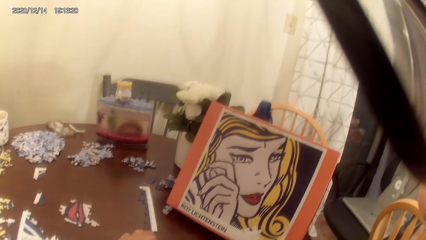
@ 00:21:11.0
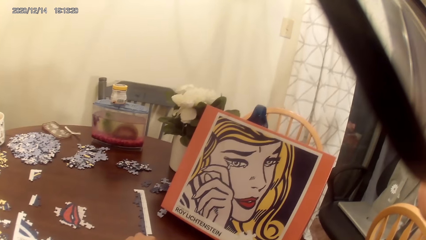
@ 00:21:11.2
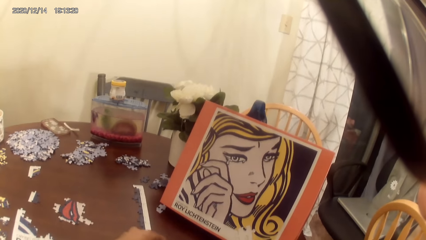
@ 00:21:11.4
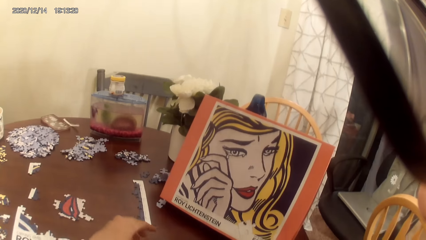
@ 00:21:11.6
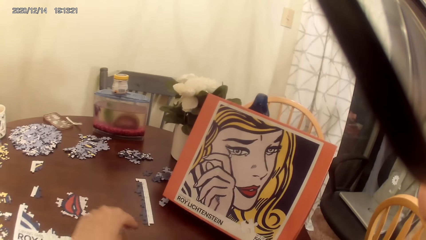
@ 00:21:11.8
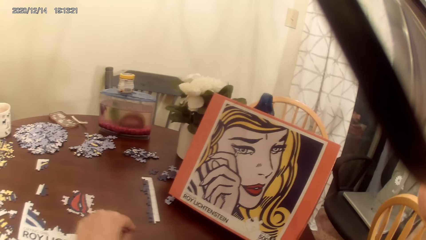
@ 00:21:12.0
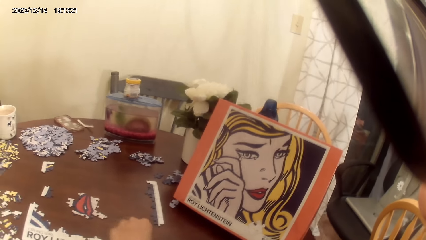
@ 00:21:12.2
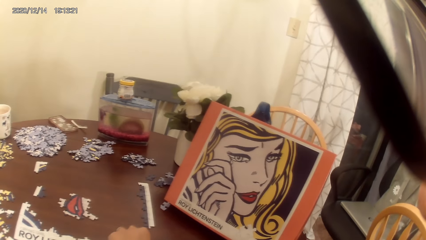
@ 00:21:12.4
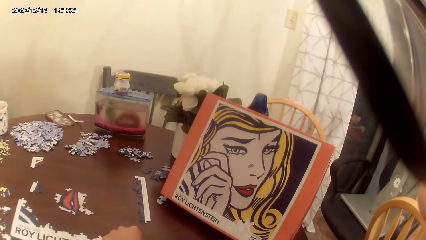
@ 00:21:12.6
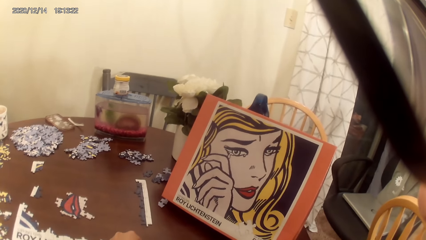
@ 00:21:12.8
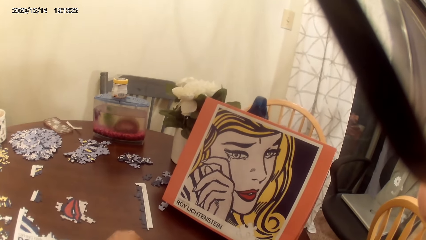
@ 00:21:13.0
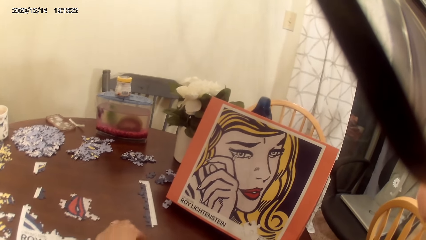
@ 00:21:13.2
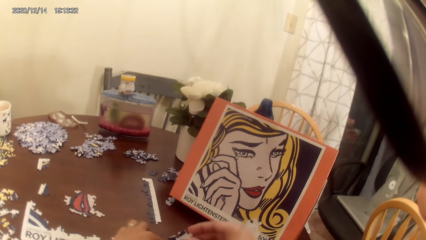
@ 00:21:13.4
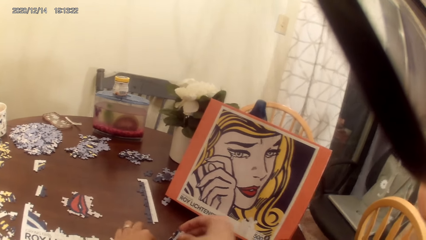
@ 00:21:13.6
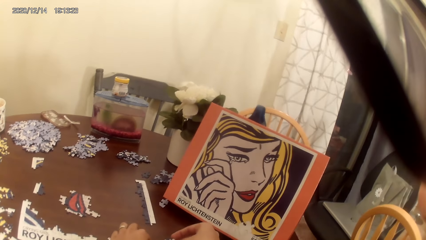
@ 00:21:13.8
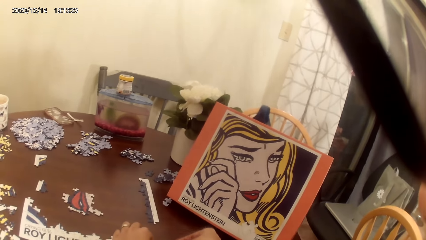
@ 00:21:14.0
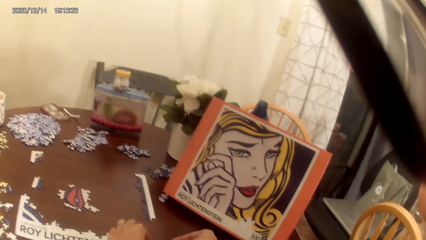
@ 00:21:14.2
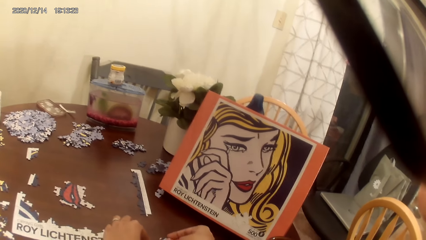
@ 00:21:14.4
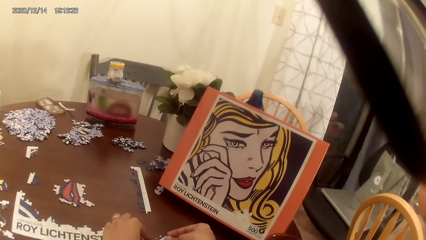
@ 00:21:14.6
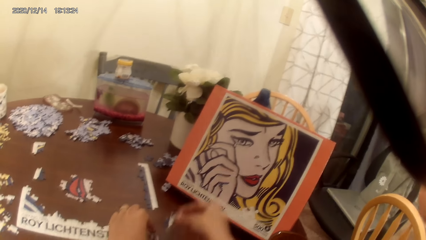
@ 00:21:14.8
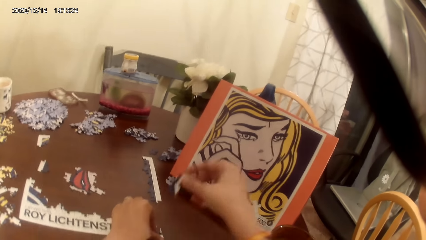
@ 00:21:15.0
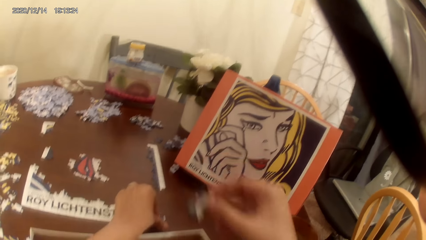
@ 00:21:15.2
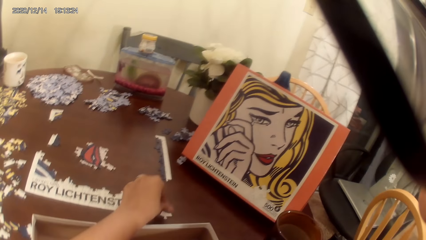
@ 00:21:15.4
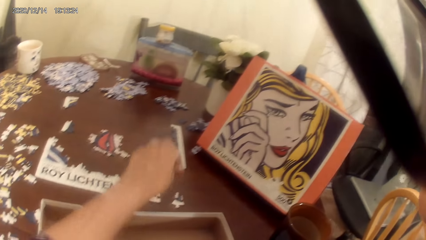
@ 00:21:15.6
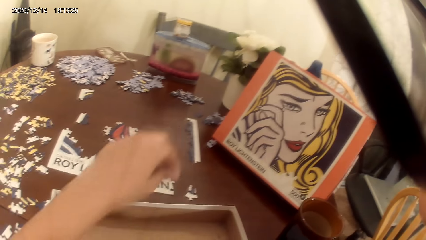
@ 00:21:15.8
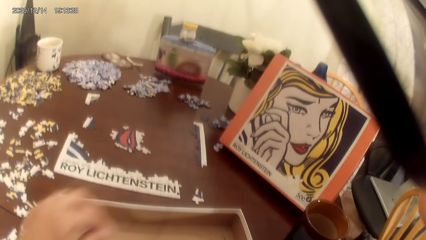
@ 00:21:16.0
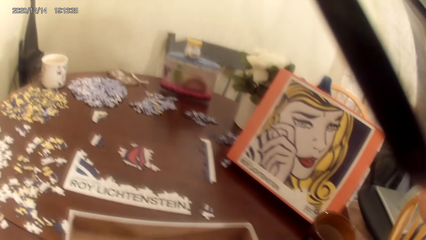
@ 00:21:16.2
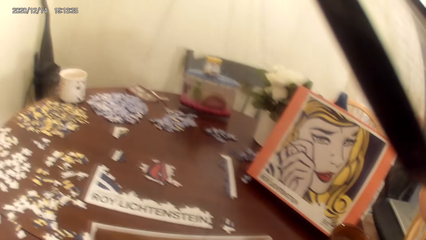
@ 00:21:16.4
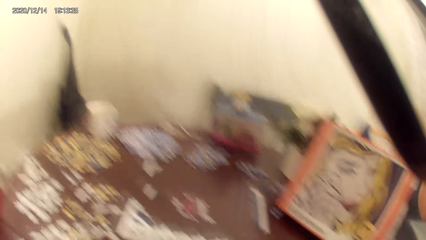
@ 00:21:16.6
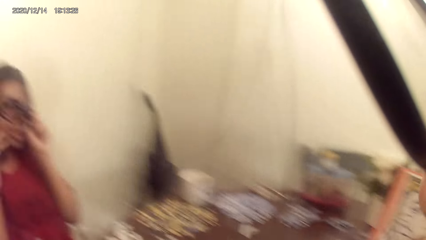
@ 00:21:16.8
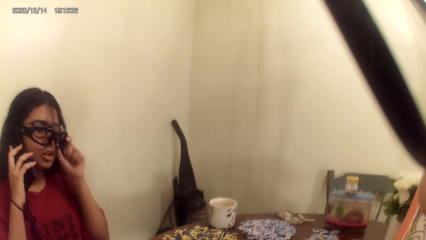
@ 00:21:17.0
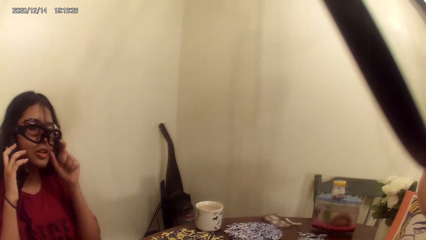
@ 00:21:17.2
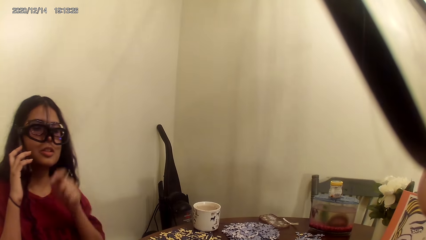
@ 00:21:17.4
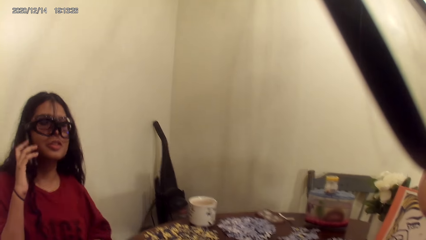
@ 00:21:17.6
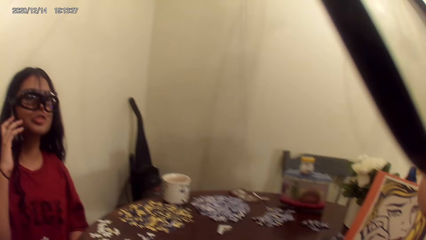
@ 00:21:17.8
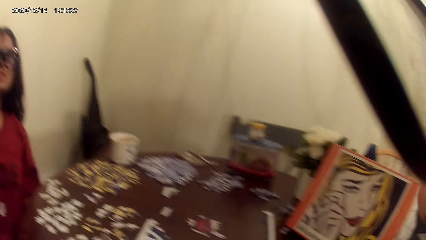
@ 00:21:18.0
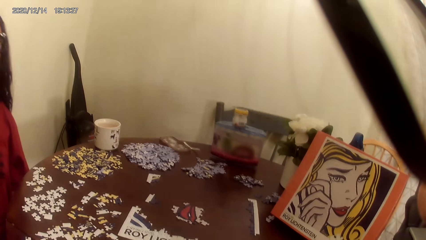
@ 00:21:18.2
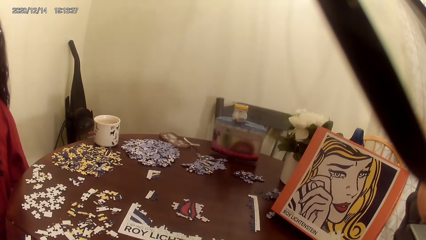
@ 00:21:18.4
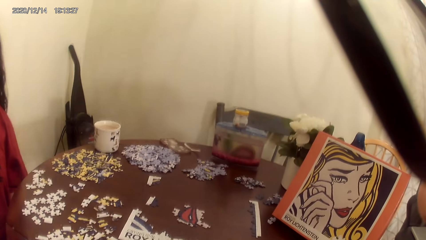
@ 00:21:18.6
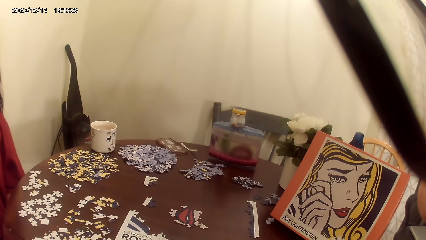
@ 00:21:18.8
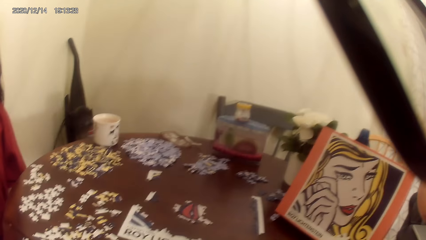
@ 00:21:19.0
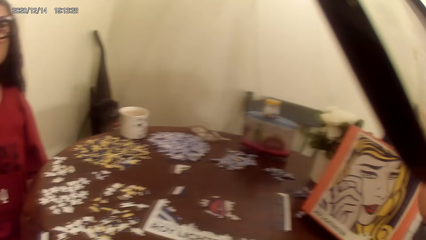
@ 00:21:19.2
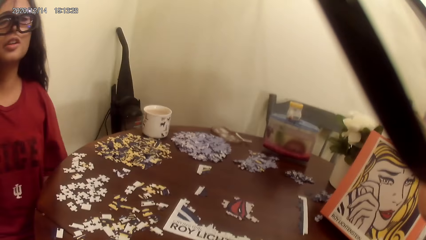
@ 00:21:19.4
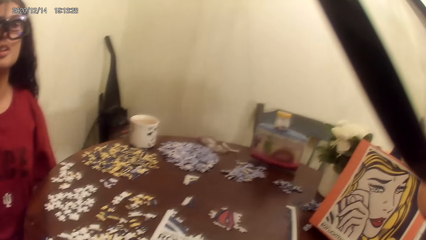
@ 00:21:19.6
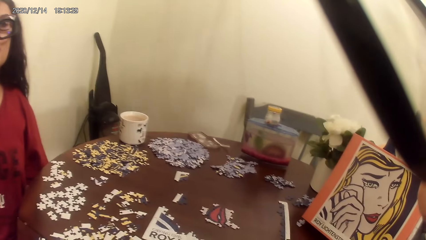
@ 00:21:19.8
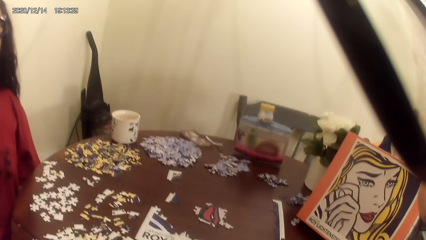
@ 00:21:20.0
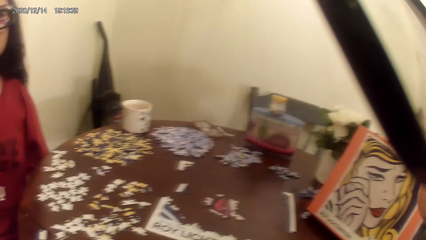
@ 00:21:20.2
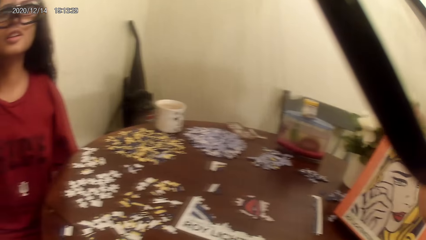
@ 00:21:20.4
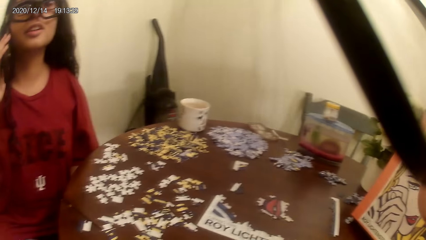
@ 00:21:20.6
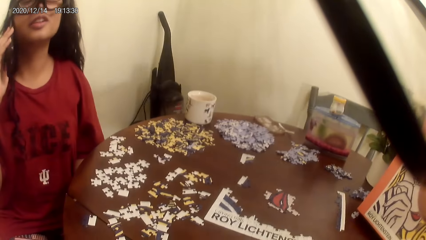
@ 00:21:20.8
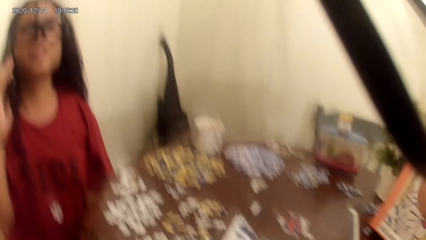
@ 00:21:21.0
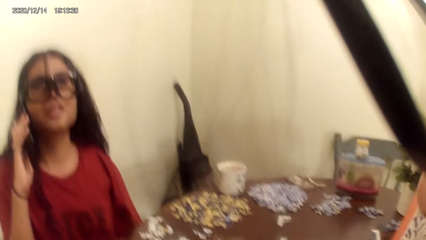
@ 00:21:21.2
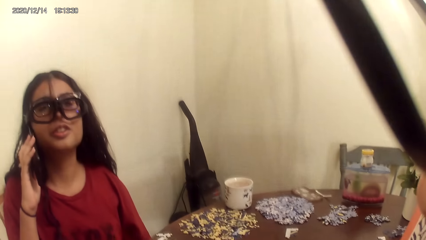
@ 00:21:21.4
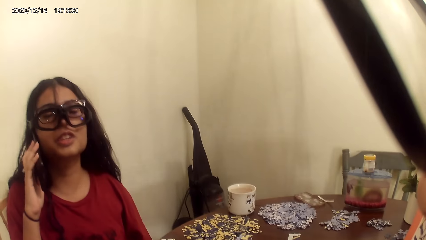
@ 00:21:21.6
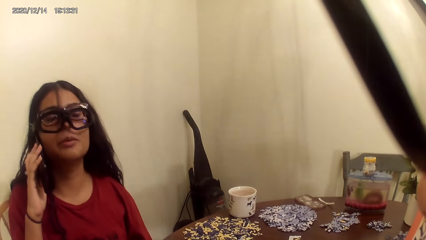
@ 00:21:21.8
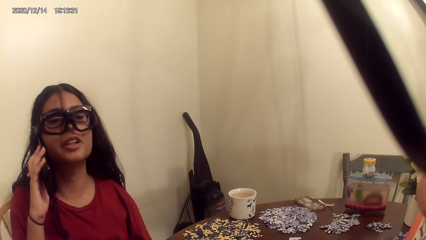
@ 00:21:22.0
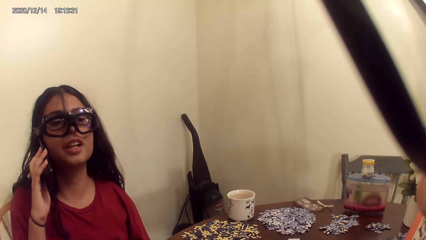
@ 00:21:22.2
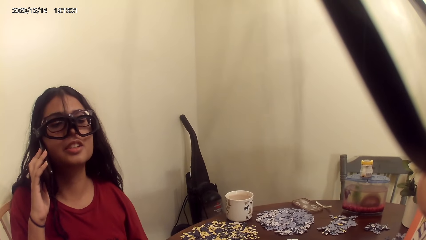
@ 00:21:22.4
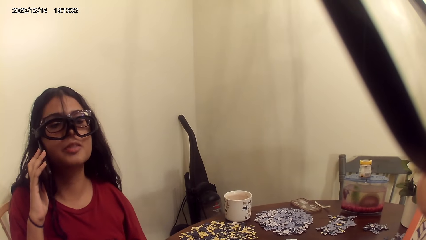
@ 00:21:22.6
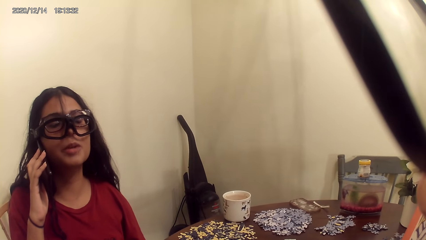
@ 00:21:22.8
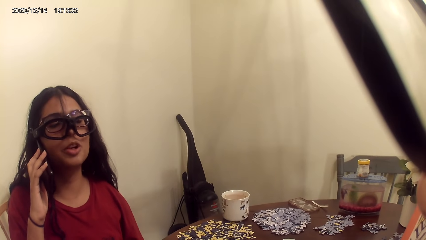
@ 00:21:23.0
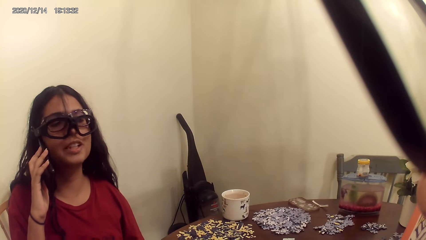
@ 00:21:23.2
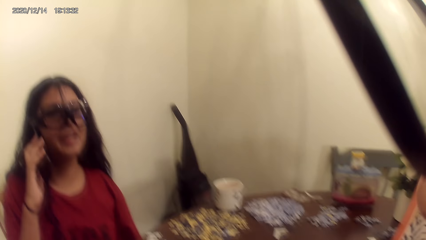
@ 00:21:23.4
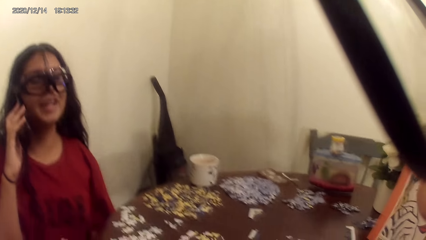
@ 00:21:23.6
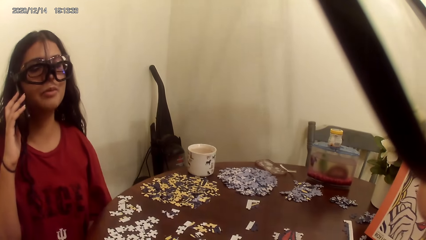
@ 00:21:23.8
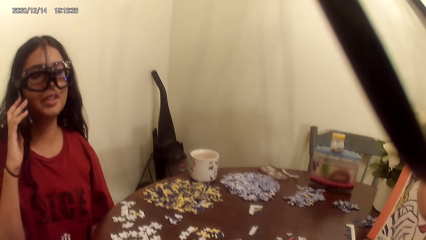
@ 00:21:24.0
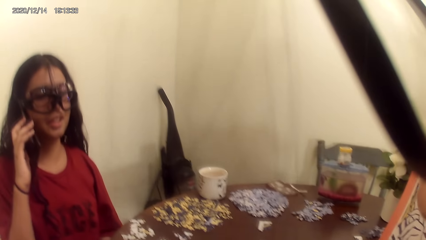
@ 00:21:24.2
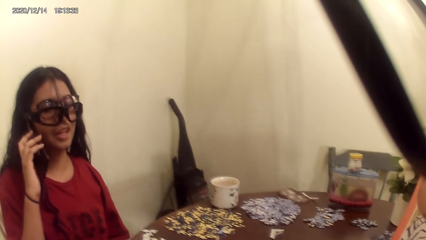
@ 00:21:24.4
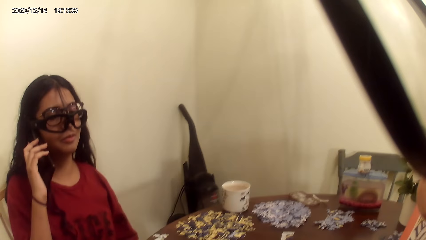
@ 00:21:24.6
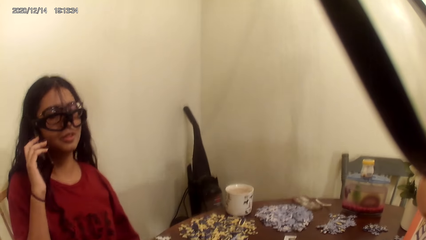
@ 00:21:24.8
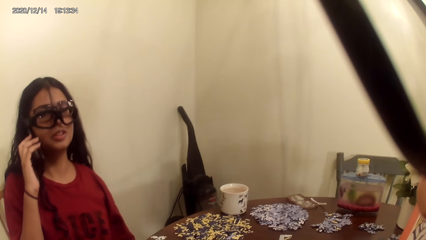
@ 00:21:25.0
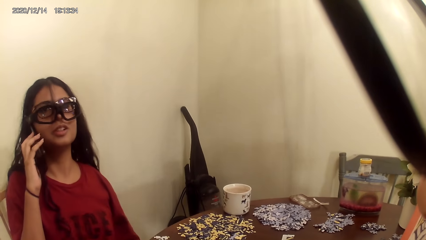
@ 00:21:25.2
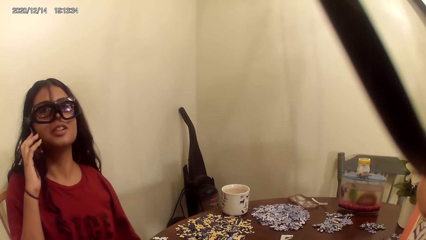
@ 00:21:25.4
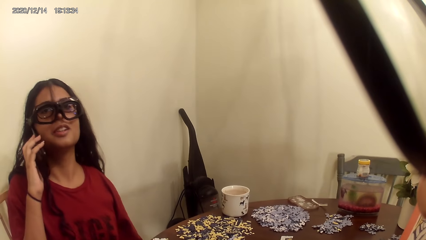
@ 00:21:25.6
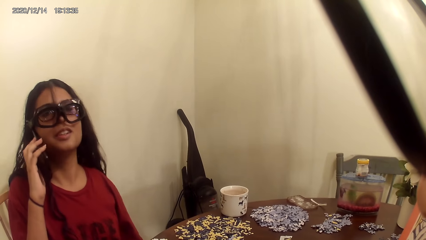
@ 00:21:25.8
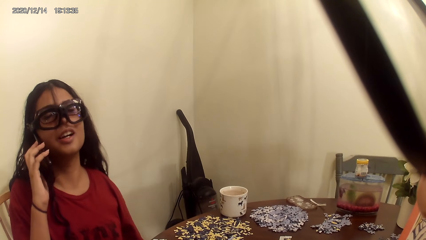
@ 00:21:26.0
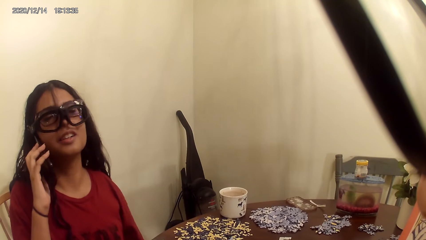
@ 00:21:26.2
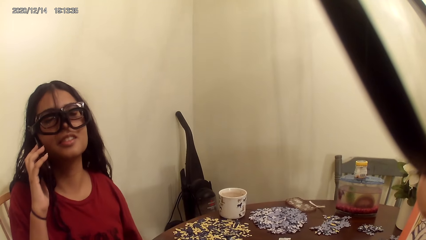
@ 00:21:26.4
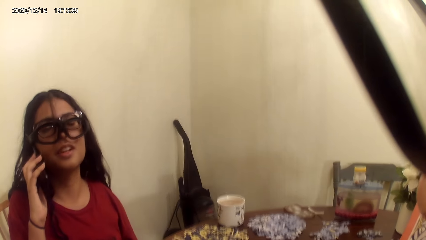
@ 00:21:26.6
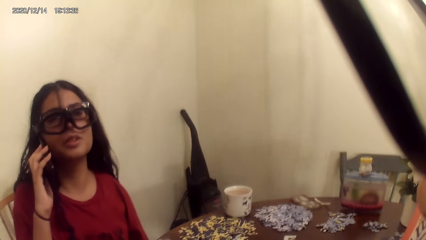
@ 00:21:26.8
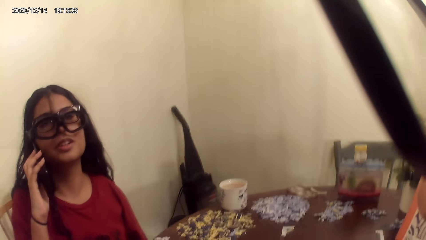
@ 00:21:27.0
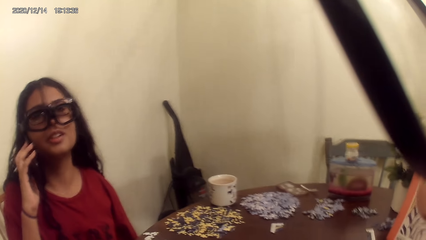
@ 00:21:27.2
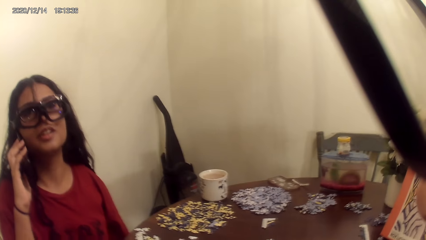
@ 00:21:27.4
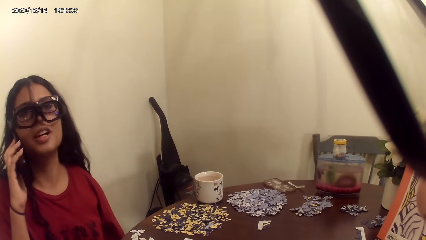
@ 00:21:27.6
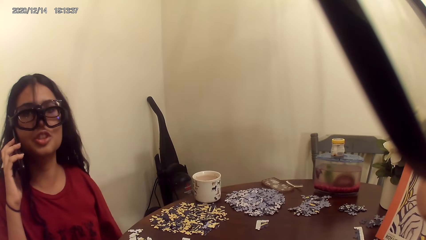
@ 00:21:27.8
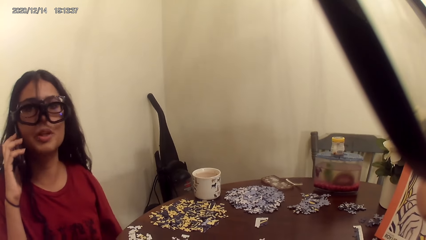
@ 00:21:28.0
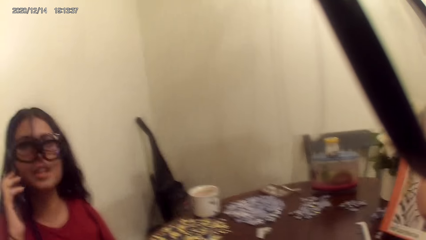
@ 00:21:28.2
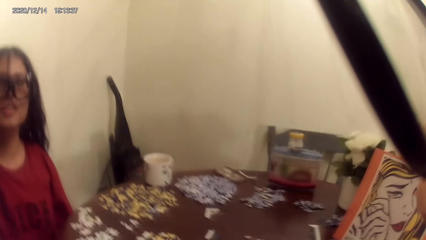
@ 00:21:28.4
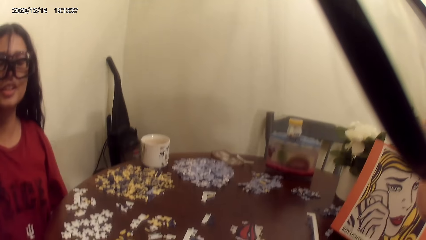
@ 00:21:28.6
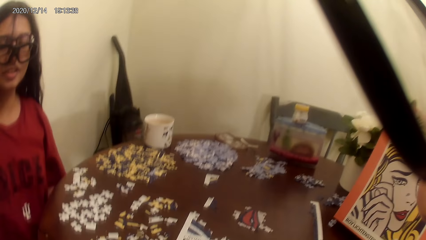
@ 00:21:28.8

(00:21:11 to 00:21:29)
The camera wearer plays the dominoes game. A person makes a call with a smart phone. The camera wearer dialogs with the person. They talk to the person.
